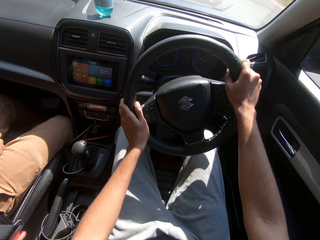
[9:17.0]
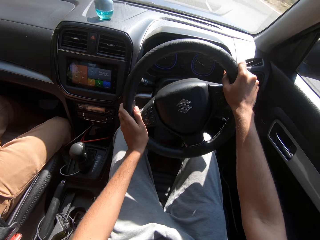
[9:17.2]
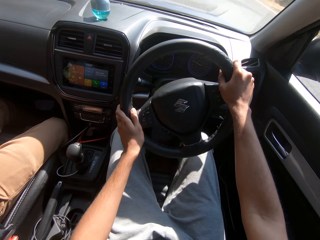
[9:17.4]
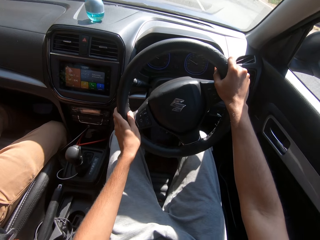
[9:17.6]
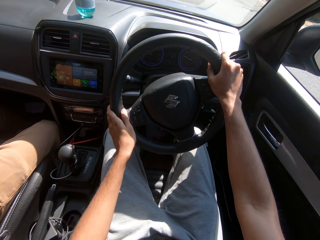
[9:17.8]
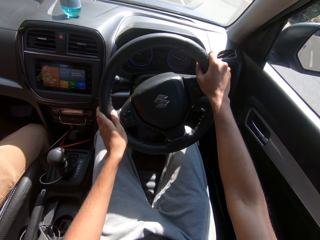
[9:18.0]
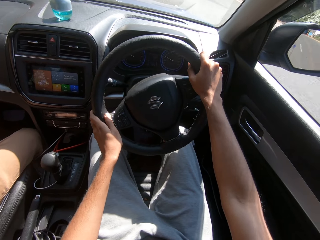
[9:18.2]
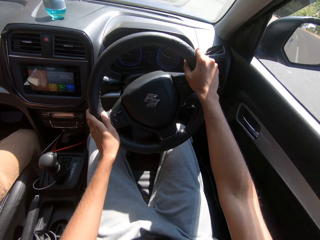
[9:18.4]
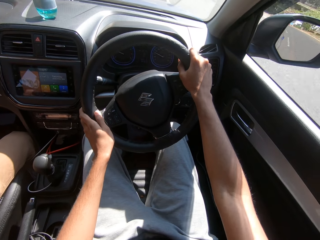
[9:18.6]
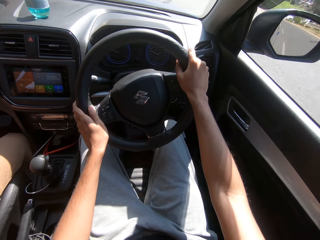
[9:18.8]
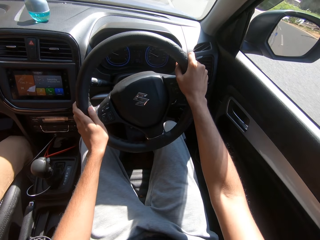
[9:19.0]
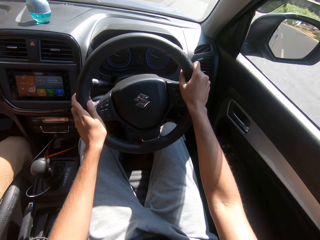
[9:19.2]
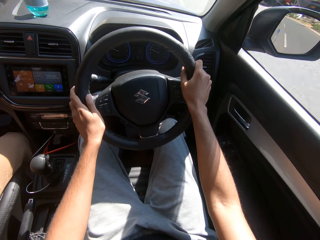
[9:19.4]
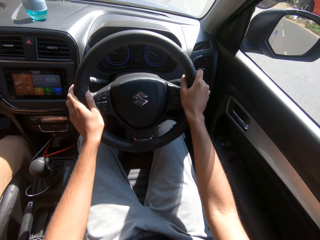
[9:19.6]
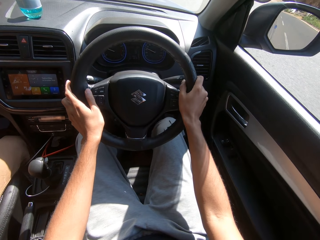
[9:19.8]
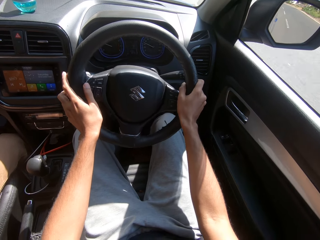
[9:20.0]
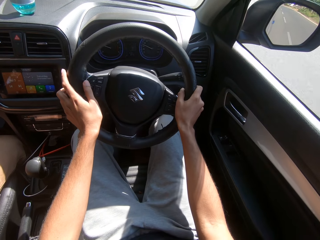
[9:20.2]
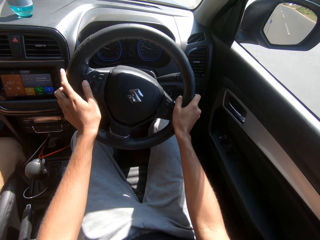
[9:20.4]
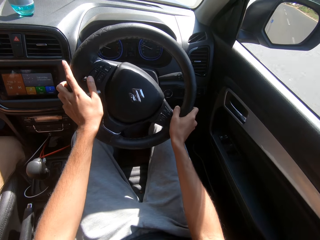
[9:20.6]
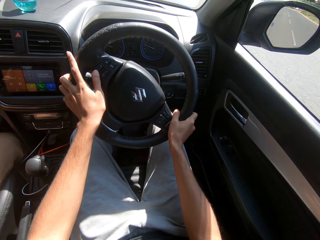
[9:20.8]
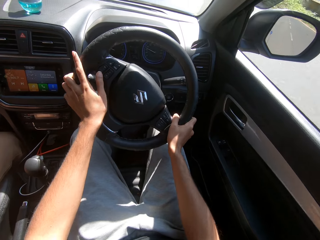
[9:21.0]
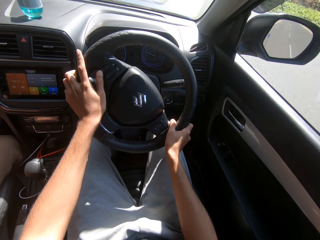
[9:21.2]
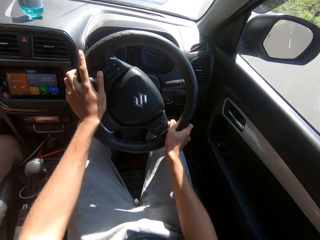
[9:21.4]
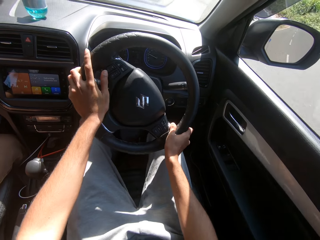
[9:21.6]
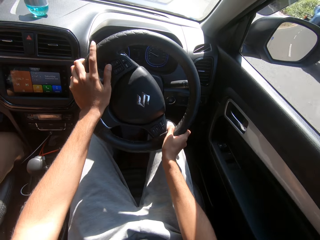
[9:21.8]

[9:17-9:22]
The camera wearer talks.

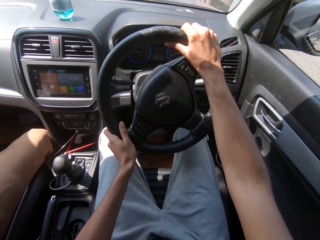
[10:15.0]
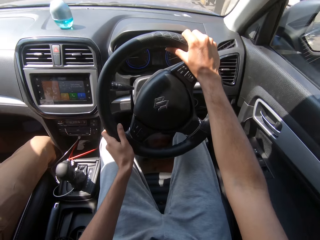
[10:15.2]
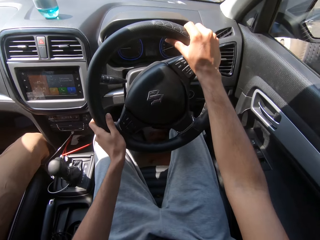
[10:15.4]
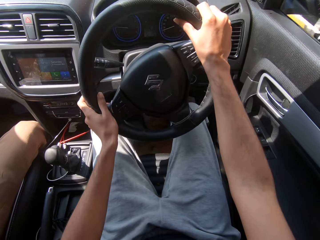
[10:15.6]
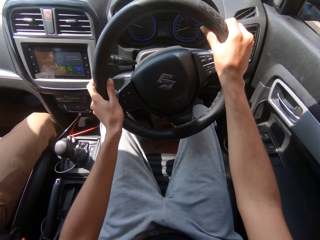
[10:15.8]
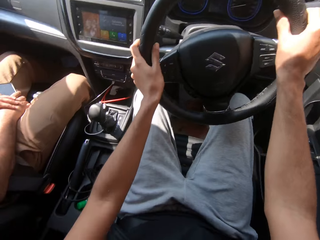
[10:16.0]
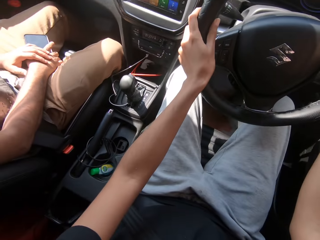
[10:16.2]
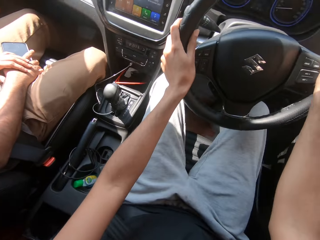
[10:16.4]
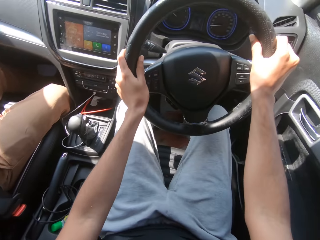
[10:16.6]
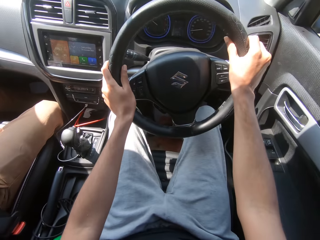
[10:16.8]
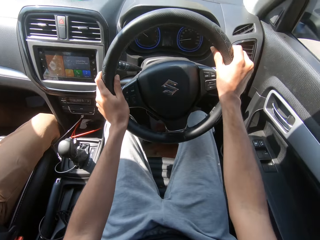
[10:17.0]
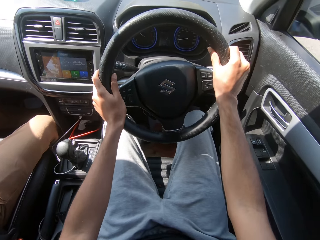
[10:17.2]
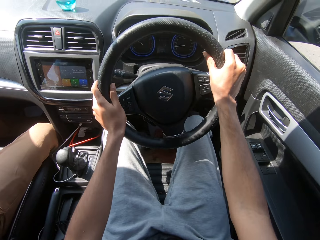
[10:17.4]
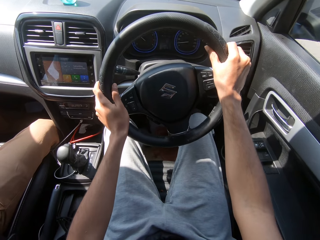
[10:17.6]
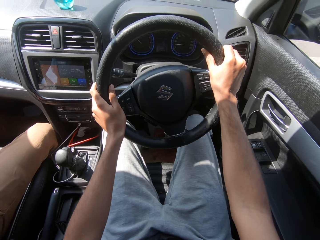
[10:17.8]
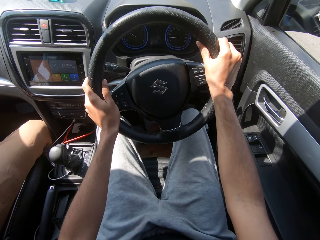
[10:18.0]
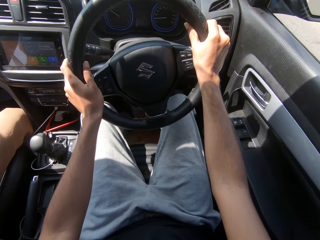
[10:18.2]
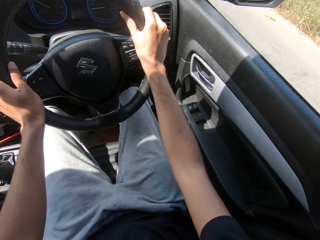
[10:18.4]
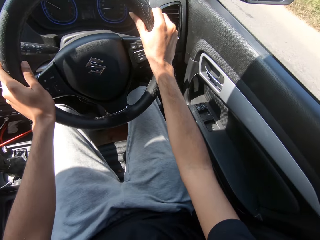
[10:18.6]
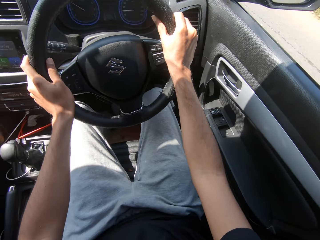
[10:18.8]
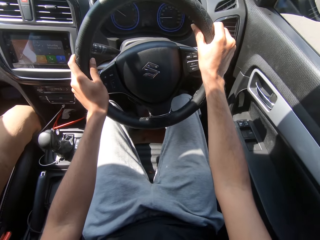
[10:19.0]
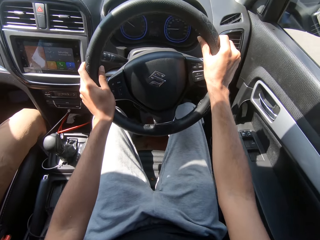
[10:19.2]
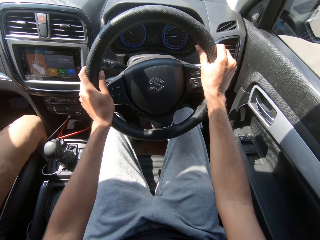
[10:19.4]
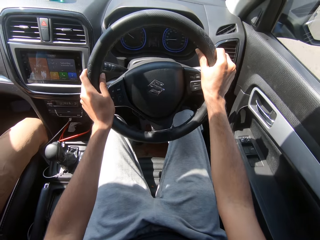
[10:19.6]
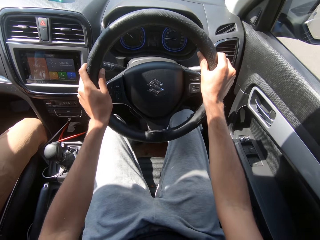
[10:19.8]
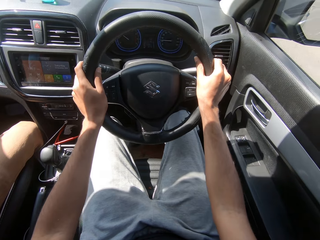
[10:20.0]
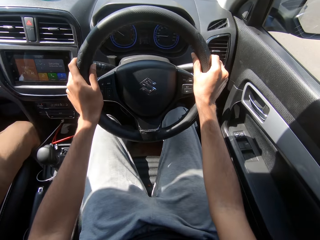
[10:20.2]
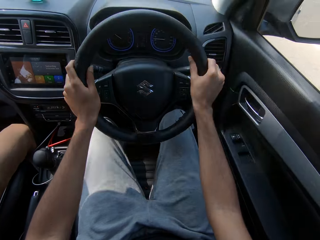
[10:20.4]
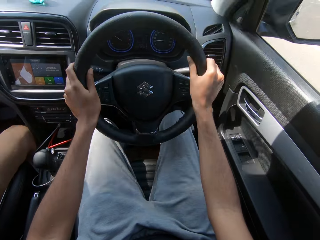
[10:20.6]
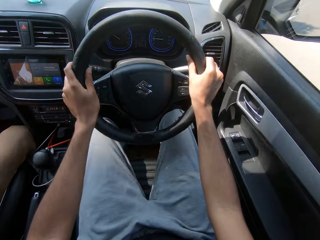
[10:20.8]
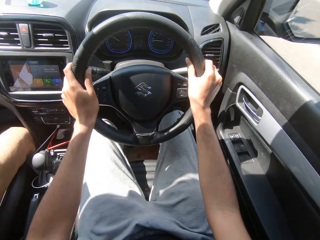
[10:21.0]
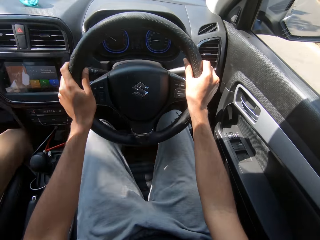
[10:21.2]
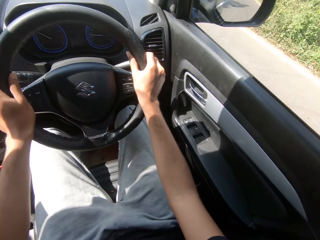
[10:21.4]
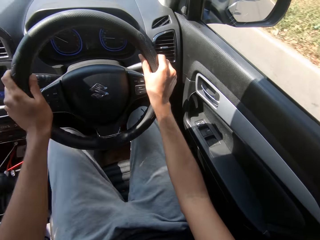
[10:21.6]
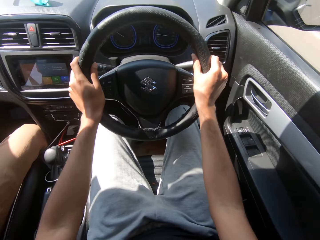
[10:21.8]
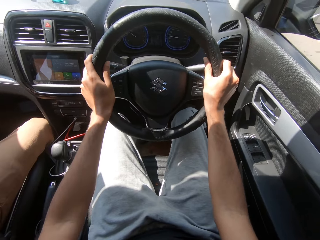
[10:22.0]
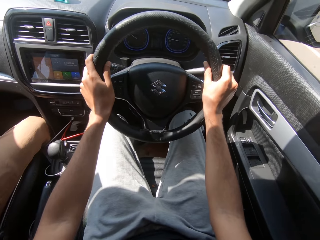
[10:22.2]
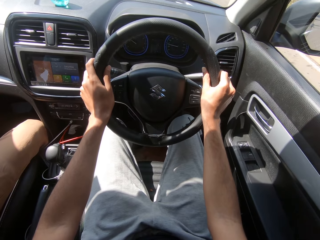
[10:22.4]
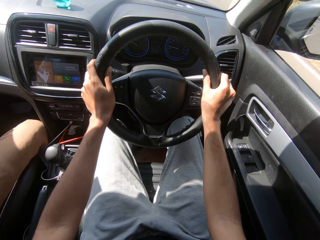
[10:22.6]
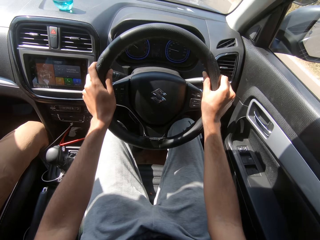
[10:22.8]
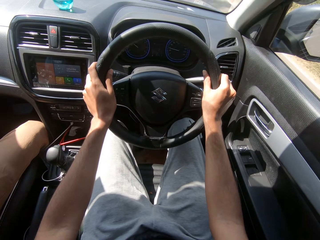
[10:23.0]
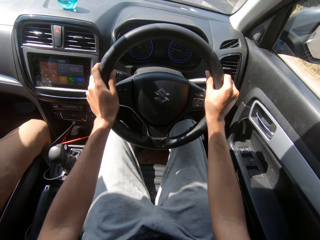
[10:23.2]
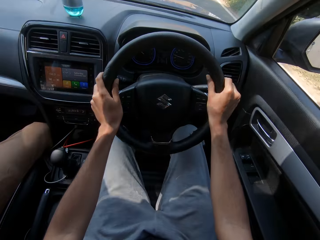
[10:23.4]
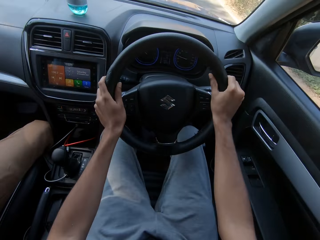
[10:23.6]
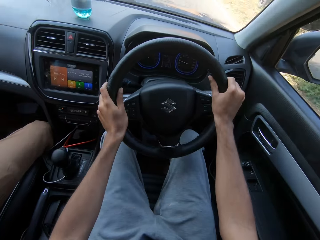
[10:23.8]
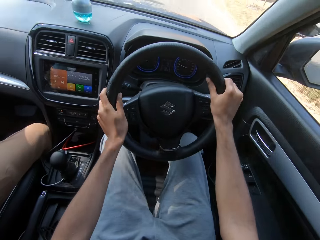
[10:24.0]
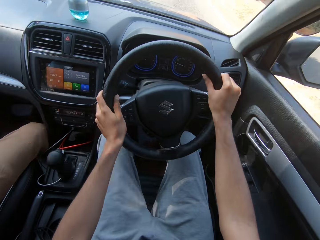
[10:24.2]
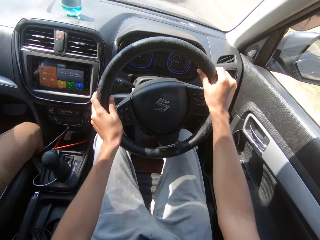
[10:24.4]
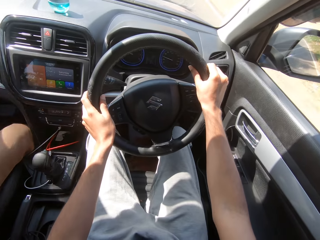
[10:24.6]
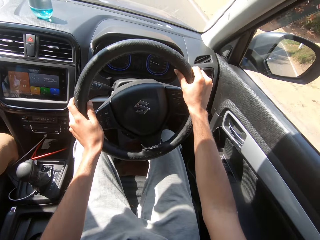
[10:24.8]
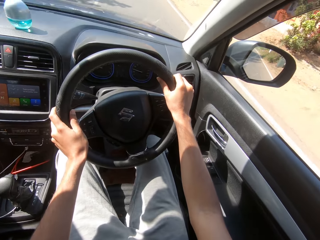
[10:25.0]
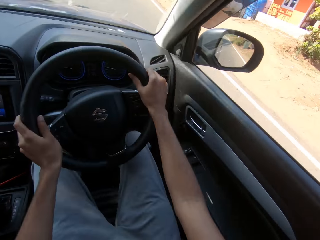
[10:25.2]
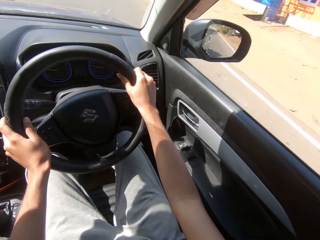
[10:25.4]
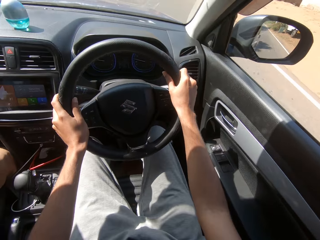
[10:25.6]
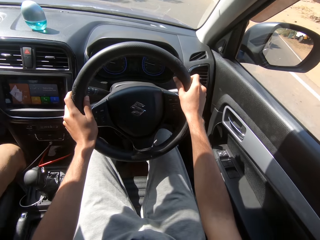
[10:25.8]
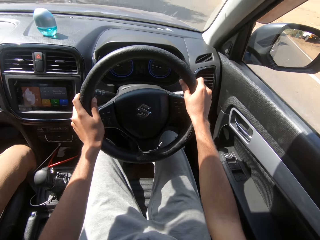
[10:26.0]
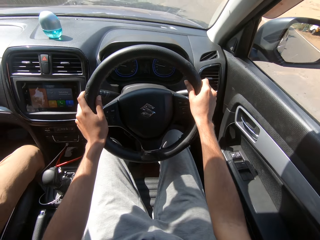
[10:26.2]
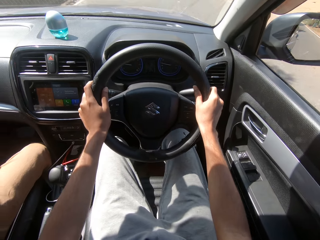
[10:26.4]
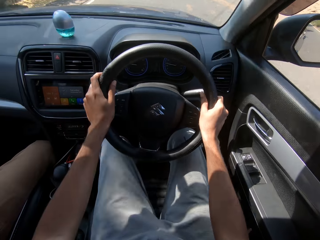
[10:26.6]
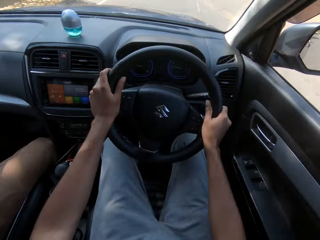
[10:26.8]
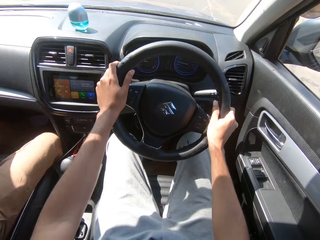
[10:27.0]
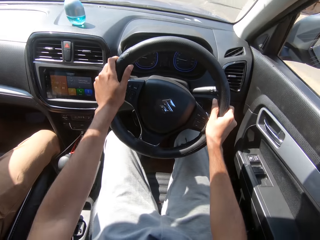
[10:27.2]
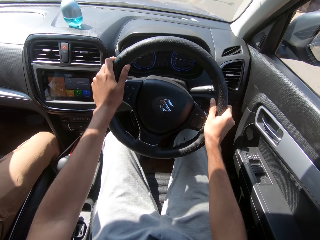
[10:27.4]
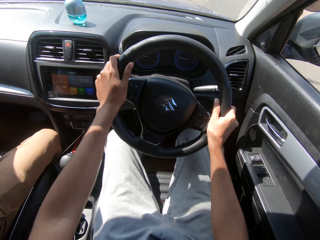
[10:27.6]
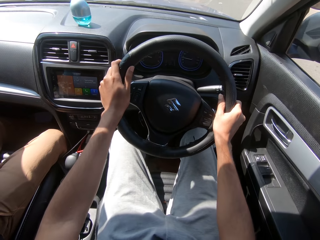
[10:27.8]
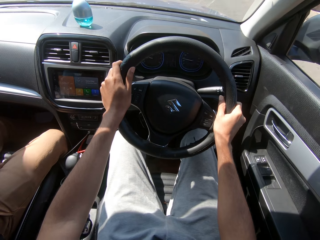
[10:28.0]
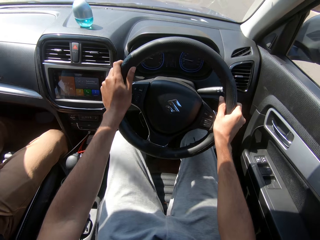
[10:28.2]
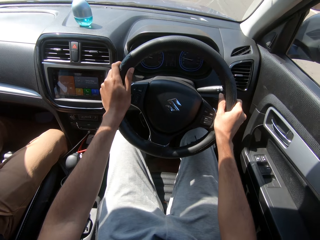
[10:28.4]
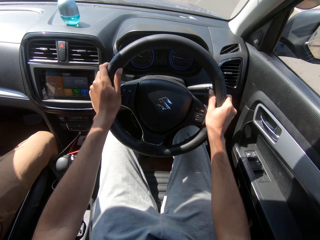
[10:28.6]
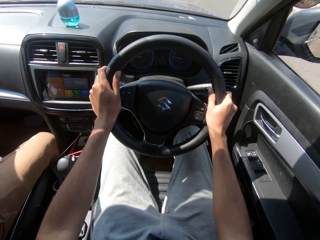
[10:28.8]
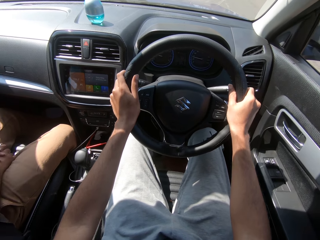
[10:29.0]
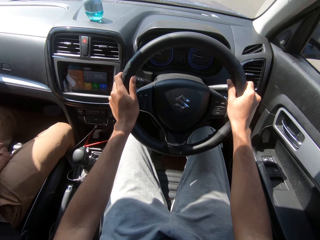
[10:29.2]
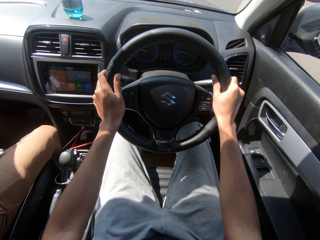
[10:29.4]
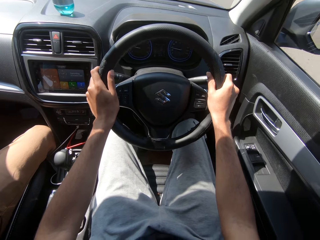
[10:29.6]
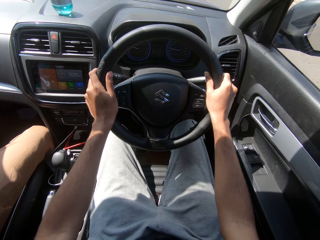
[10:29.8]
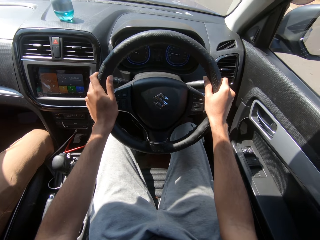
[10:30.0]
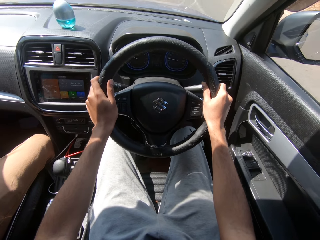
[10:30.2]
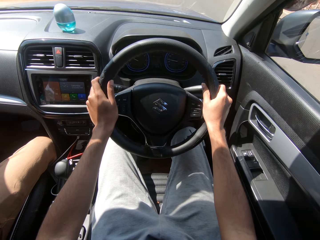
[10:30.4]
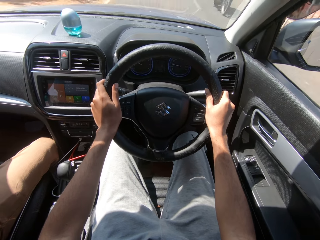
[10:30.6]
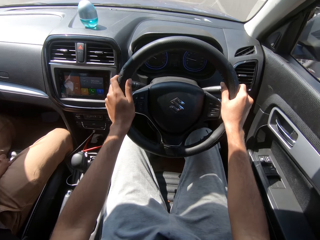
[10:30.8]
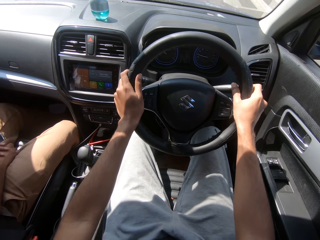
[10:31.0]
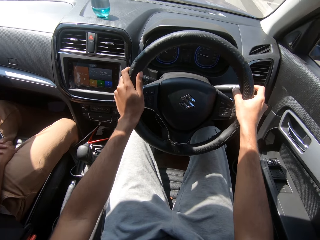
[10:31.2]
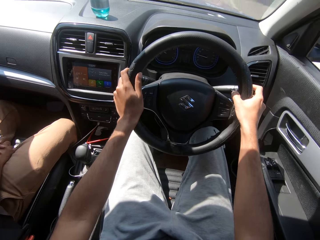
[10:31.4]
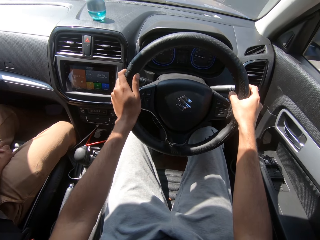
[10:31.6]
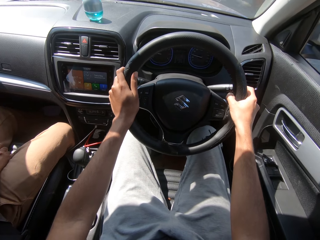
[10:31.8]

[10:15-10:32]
The man places his left hand on his right hand.
